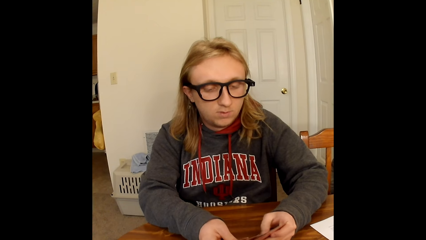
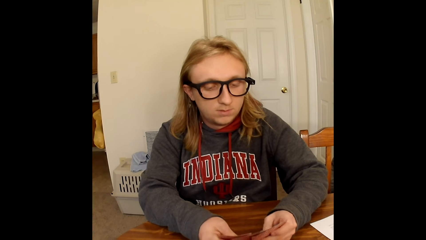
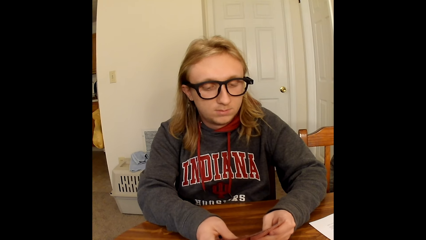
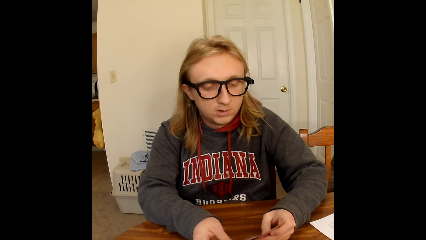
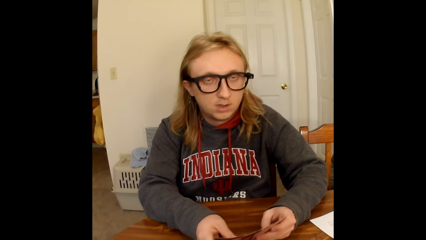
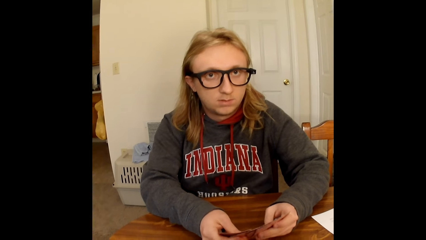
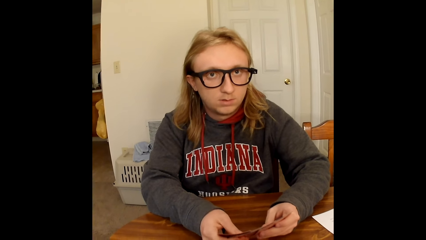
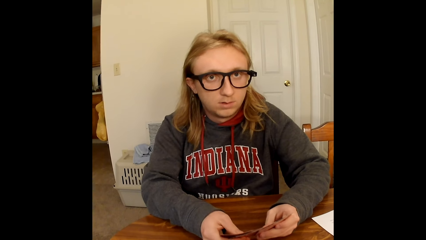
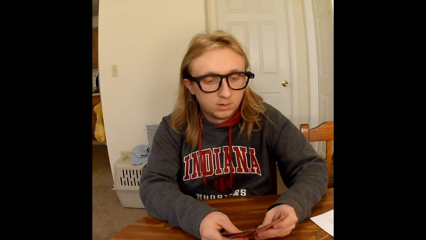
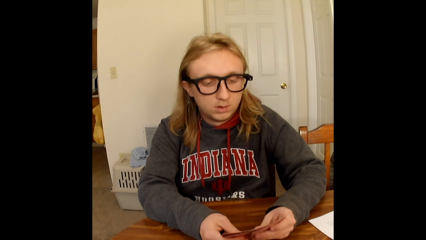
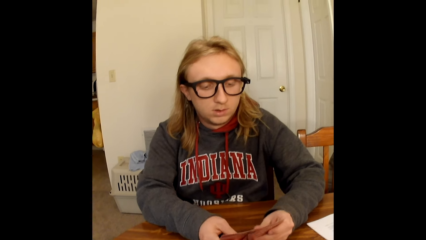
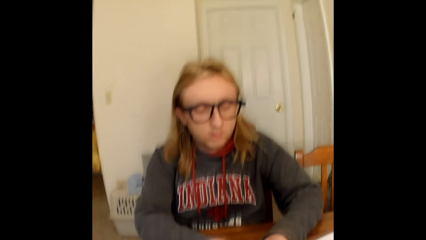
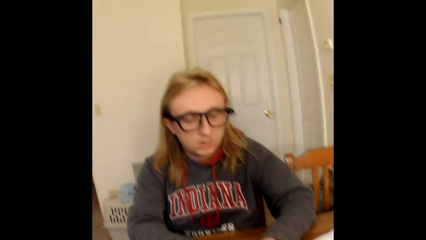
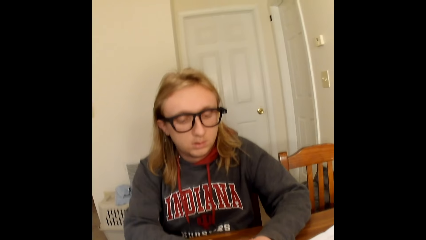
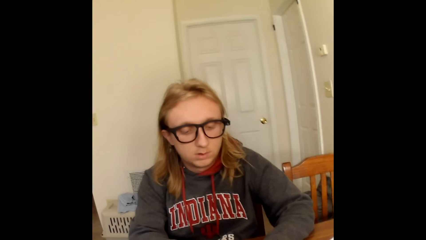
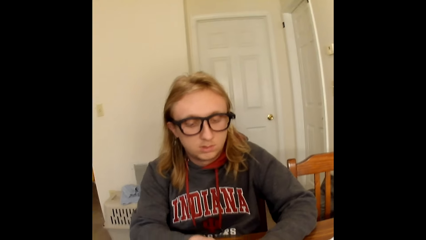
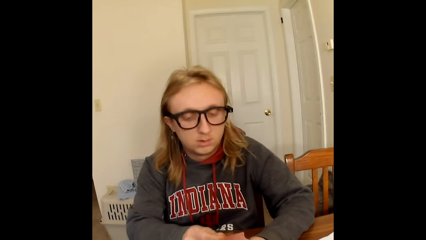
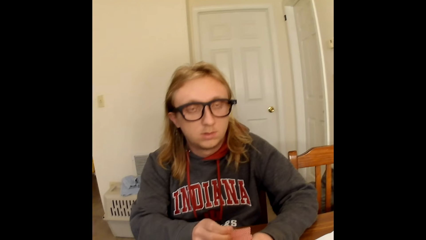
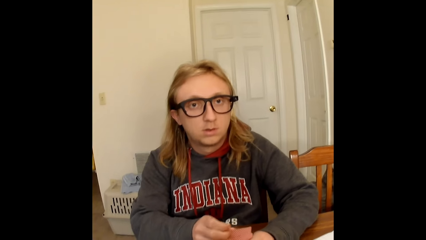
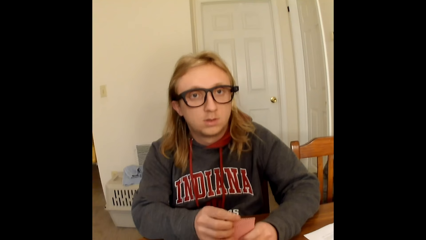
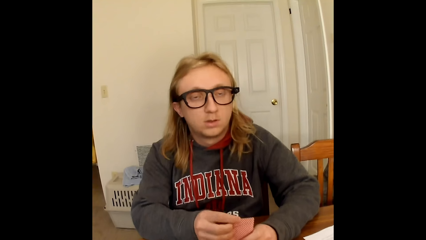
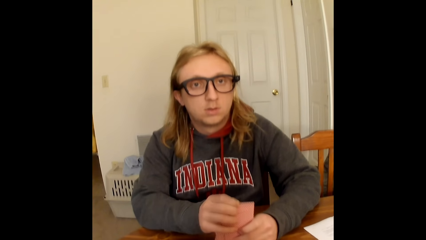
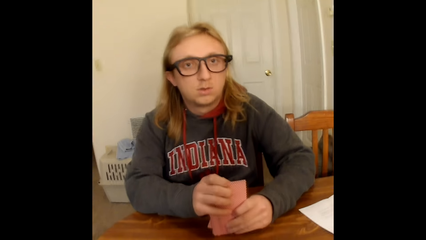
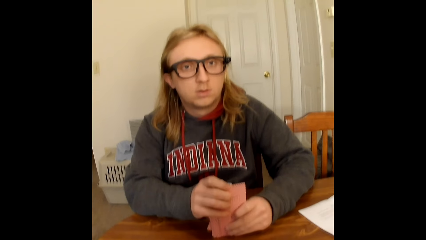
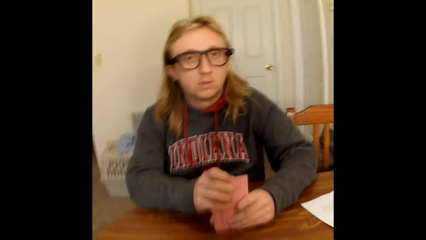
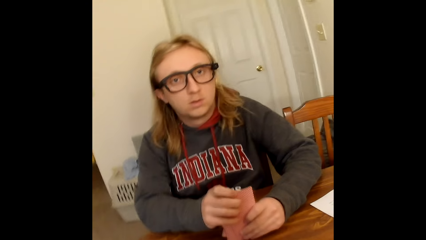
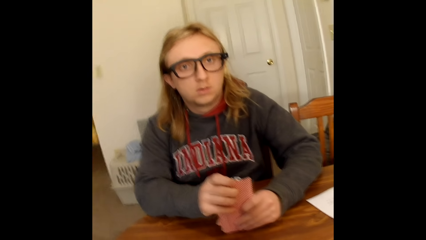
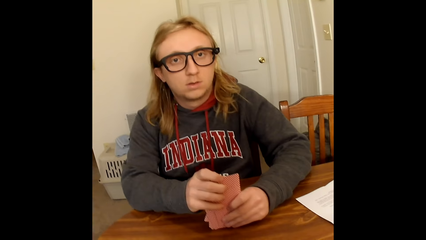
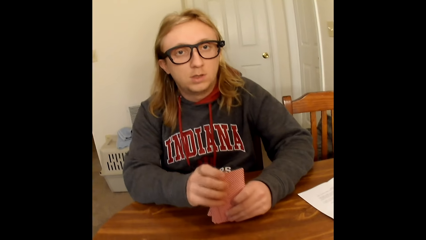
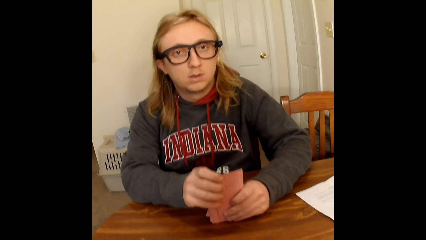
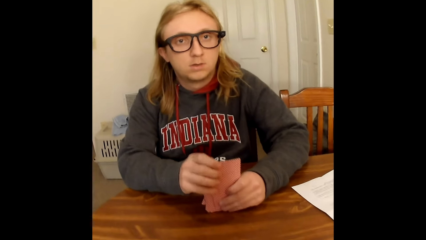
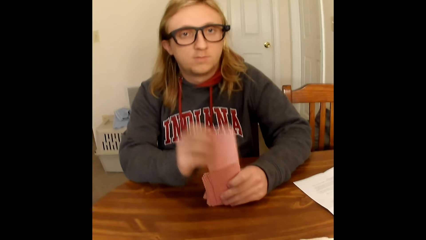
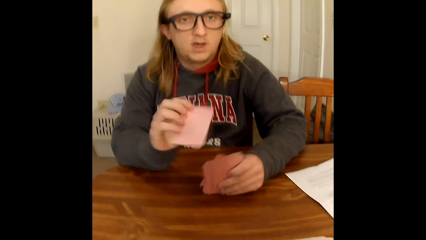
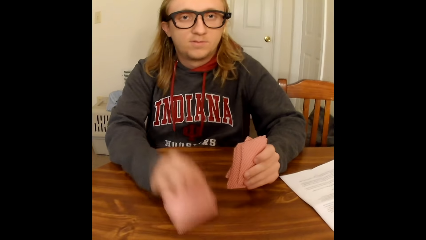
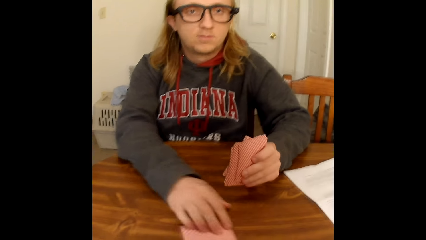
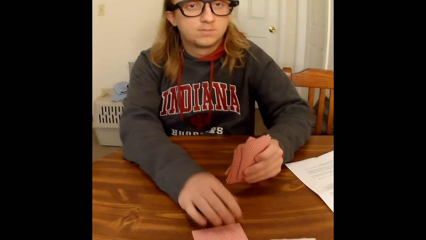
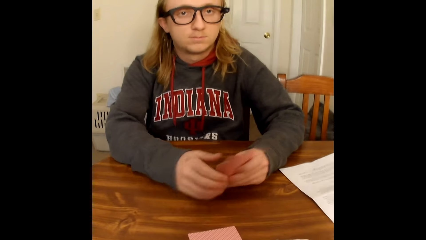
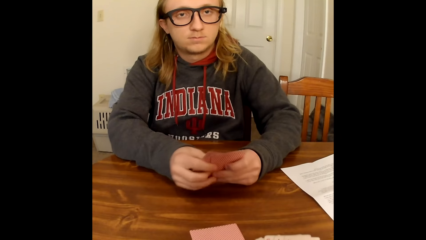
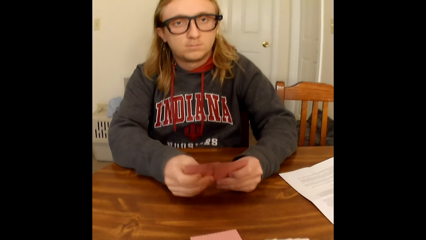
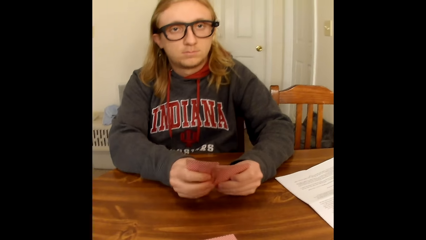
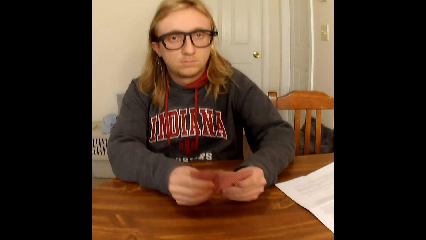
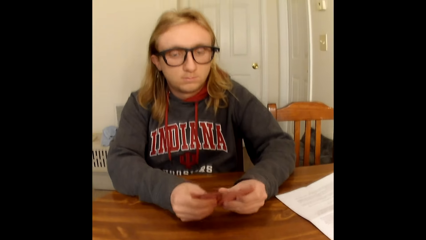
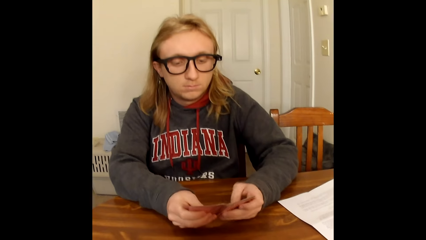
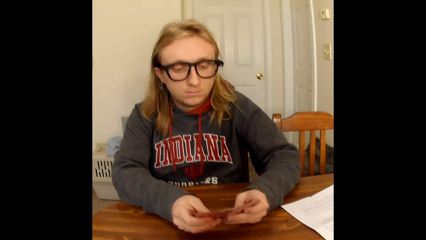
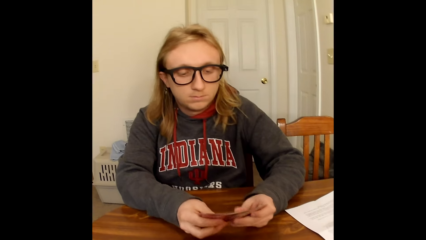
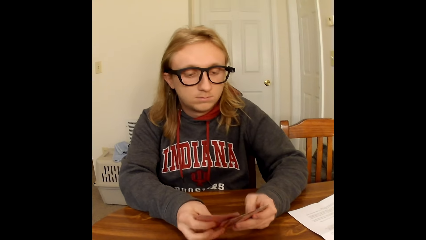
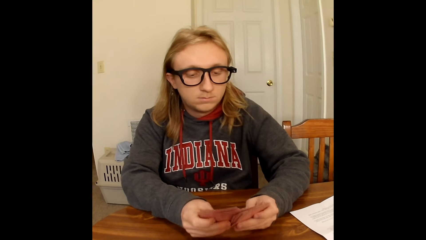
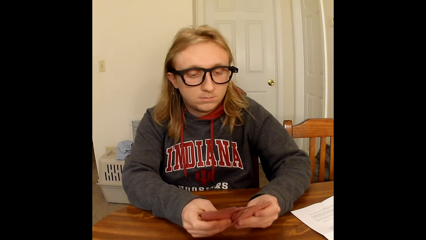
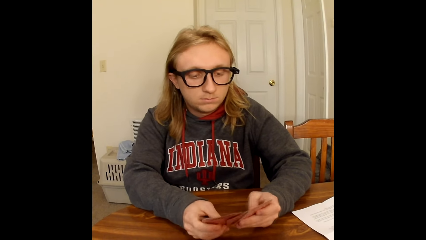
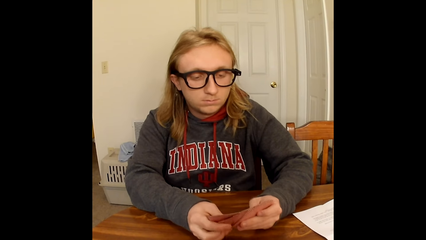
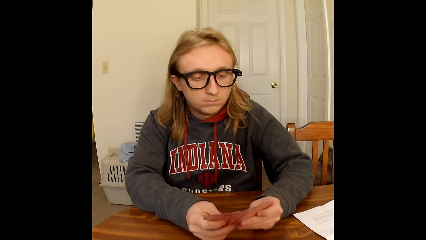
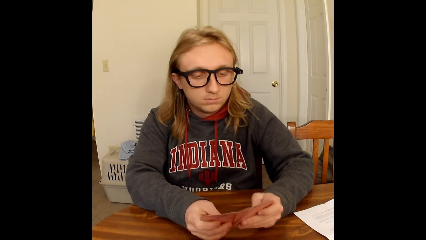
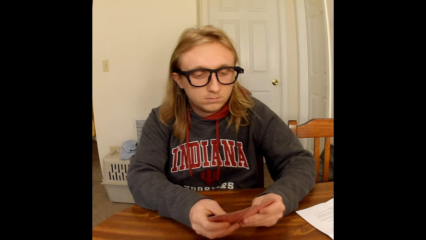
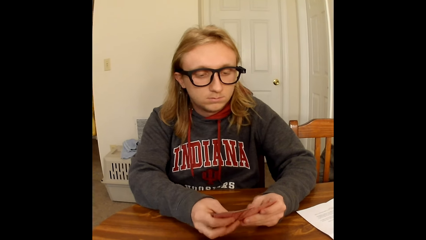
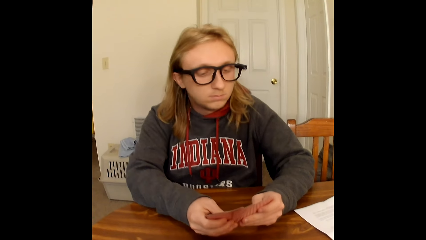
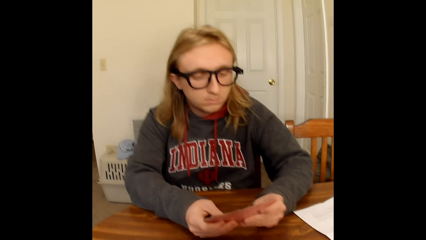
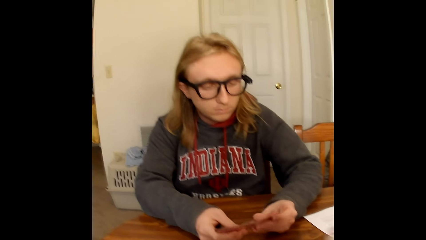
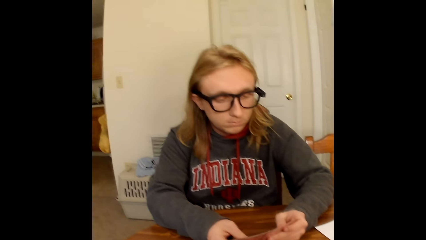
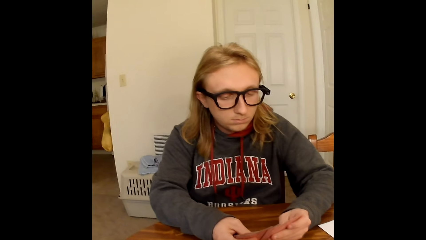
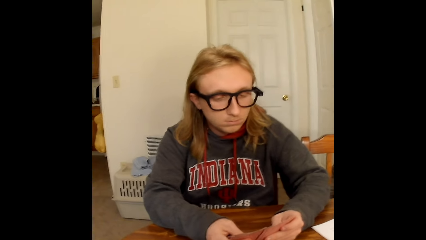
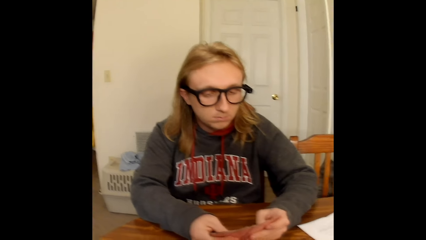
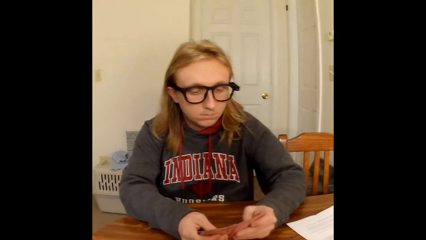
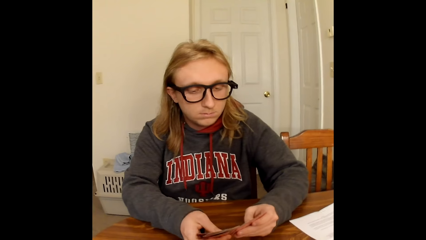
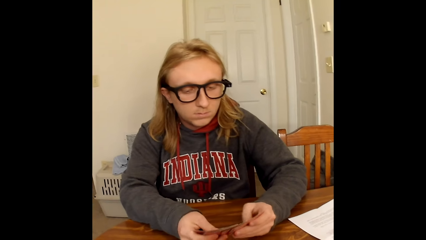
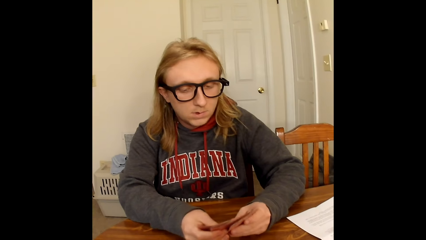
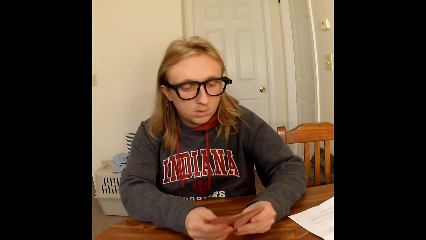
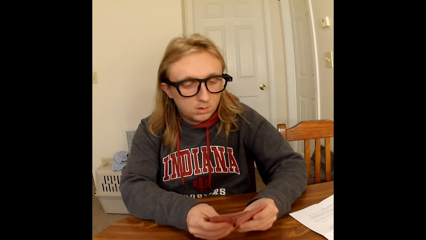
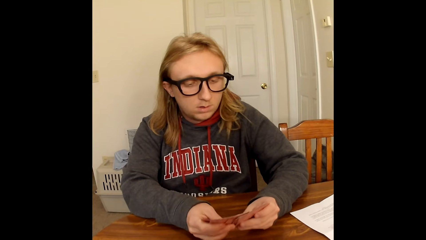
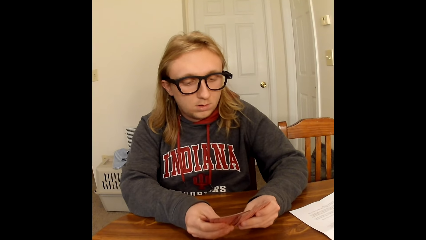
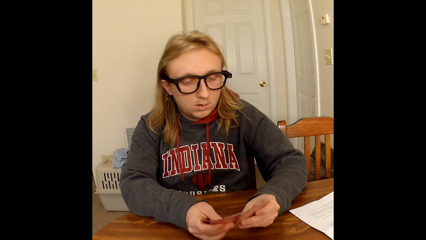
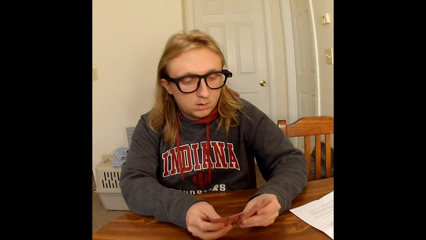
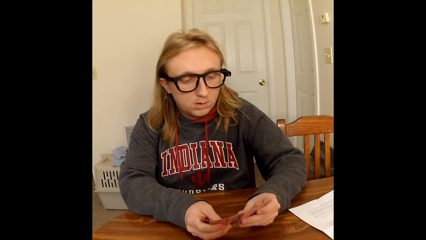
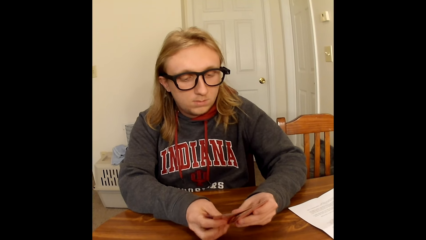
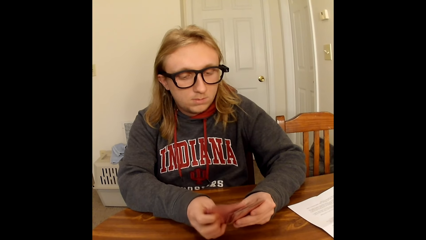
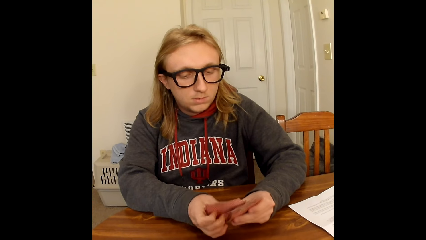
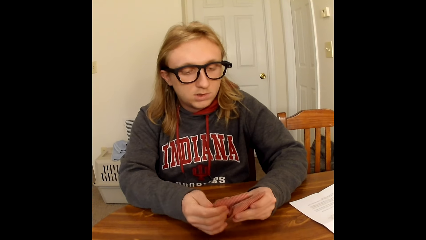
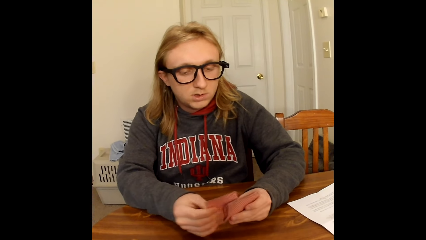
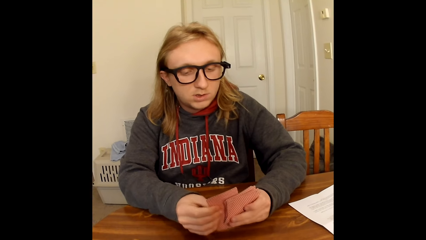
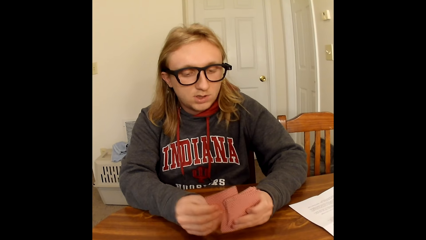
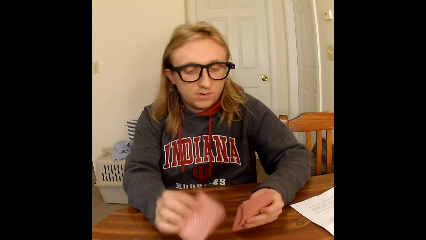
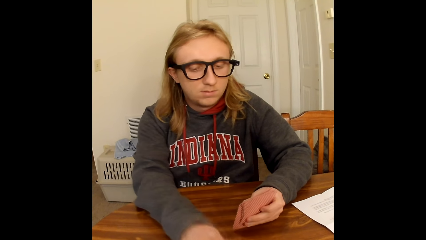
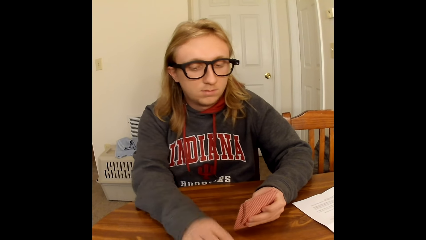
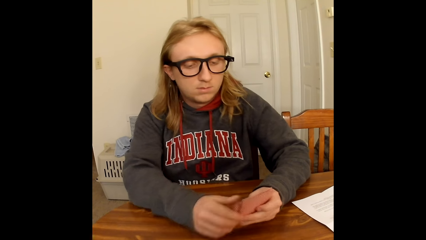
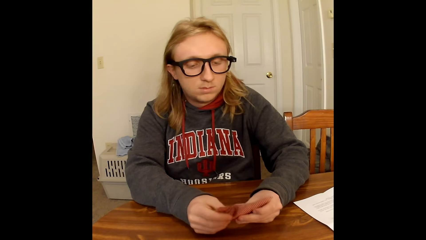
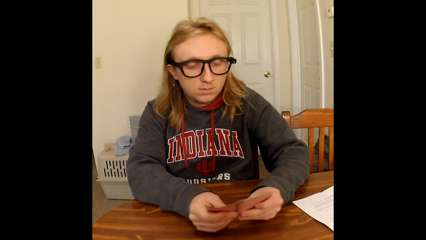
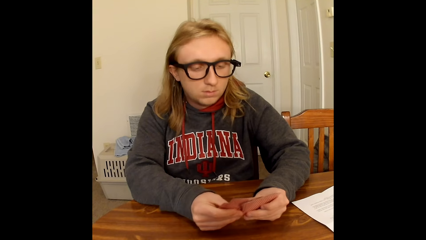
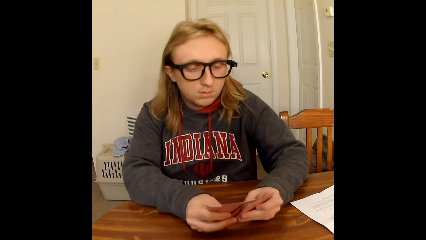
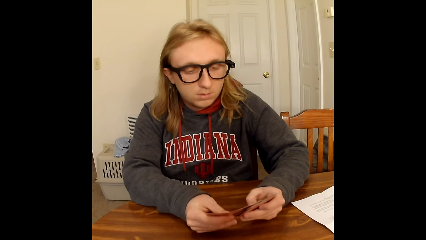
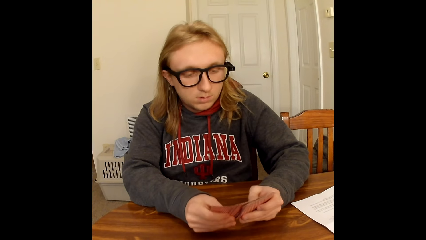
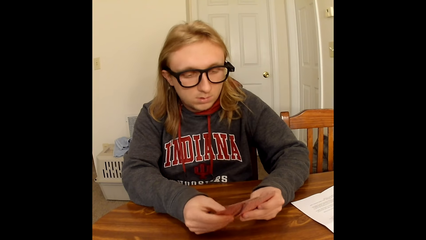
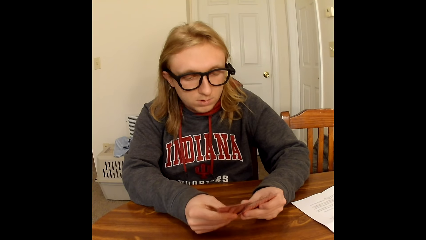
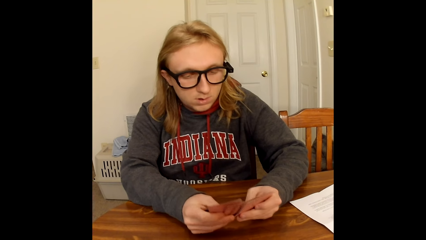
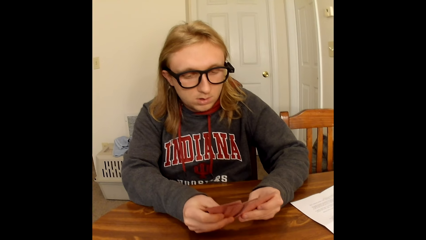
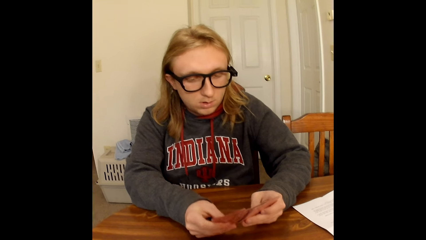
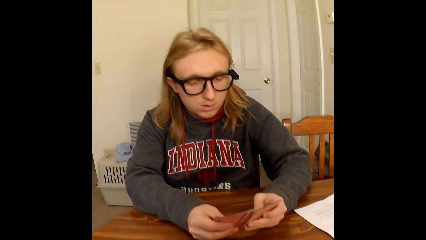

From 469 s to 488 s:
A man interacts with the camera wearer. The man places a card on the table with his right hand, holds the cards in his left hand with both hands, and shuffles the cards in his hands with his thumbs. The man places a card on the table with his right hand, holds the cards in his left hand with both hands, and shuffles the cards in his hands with his thumbs.
